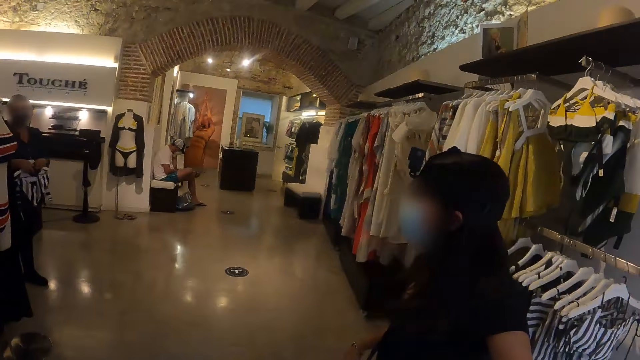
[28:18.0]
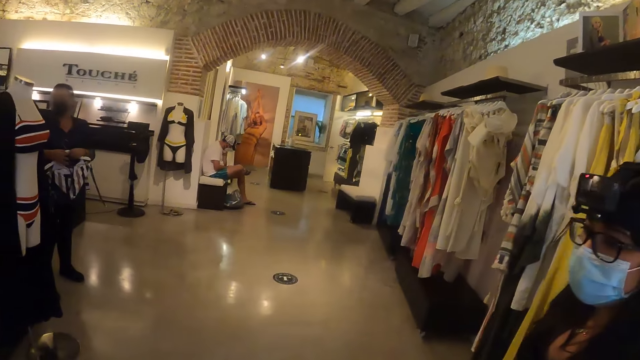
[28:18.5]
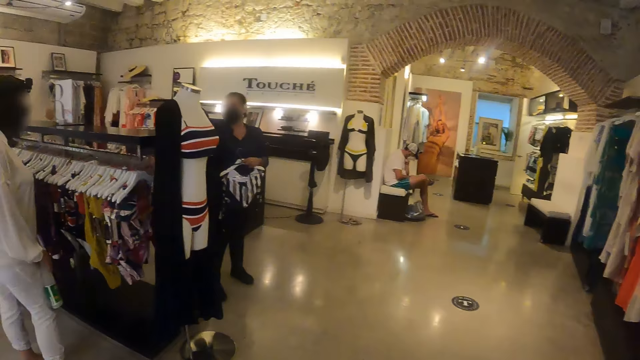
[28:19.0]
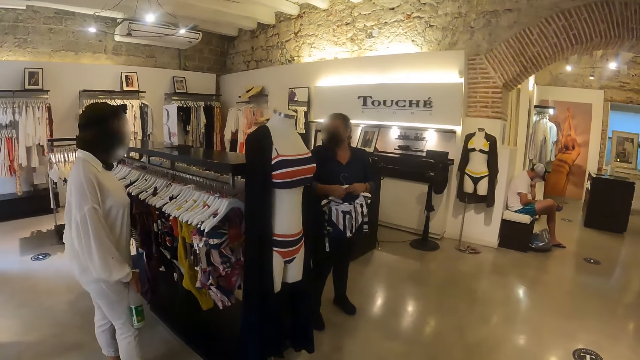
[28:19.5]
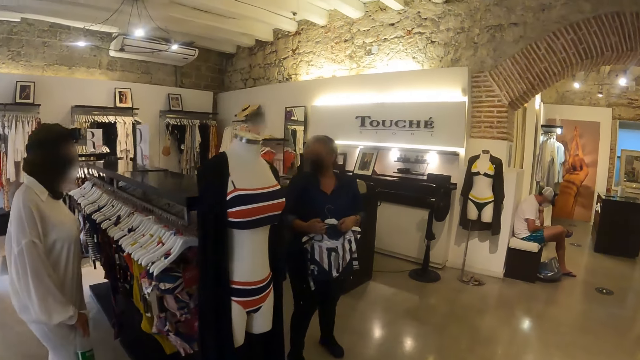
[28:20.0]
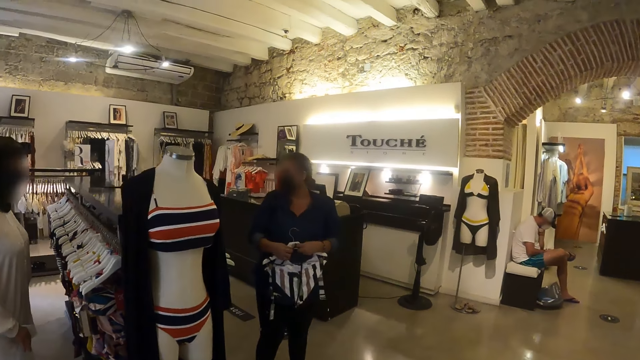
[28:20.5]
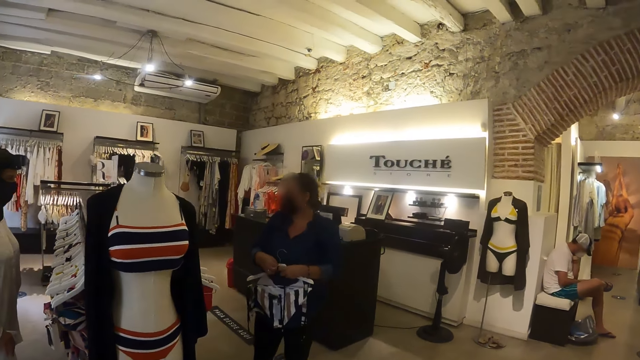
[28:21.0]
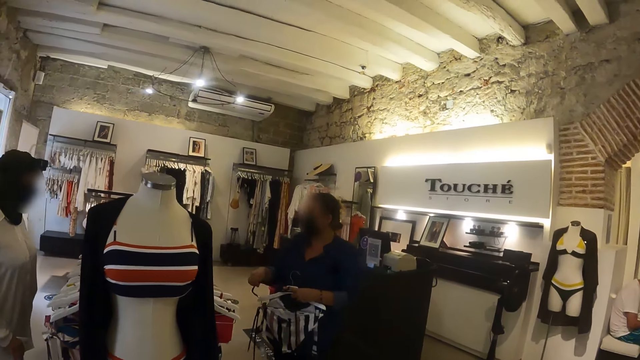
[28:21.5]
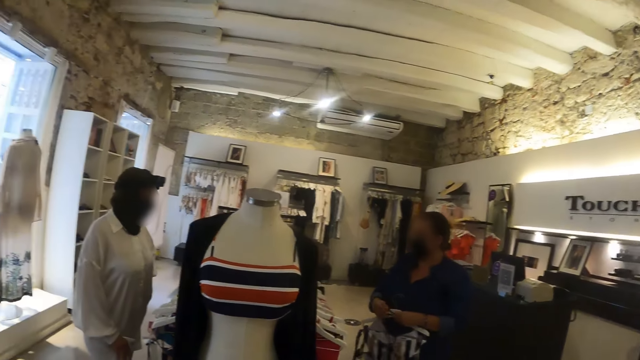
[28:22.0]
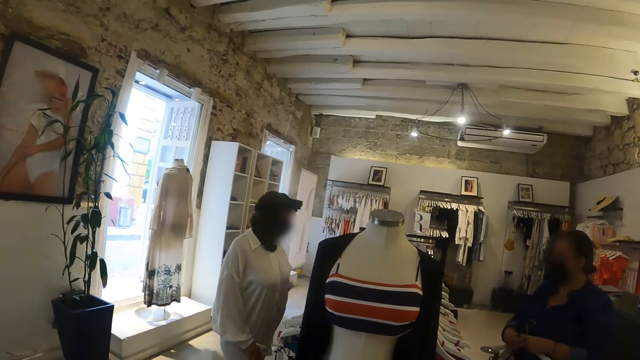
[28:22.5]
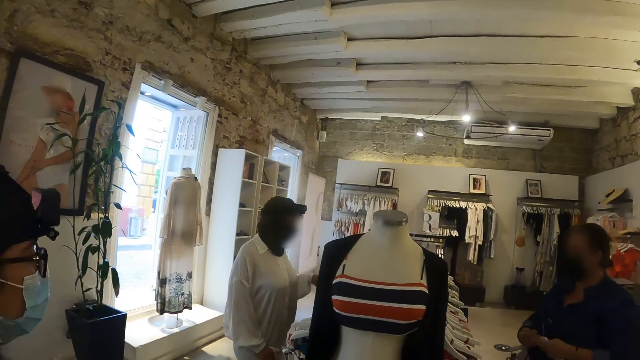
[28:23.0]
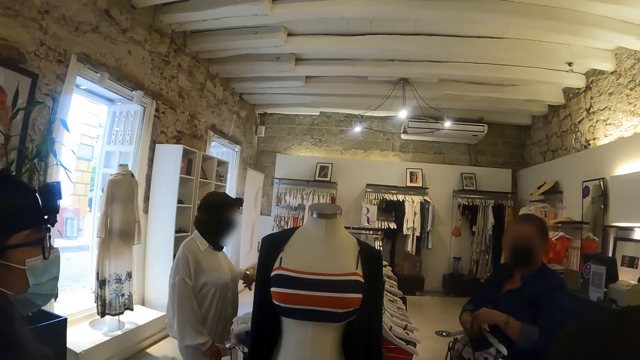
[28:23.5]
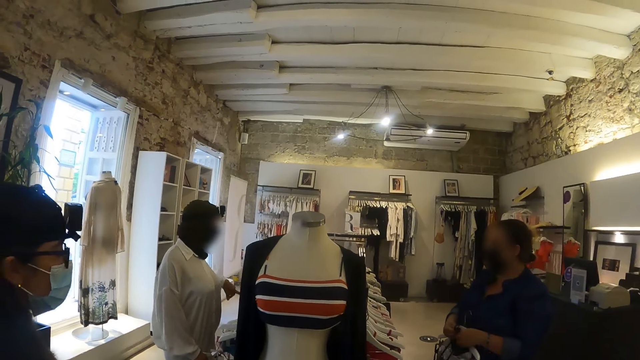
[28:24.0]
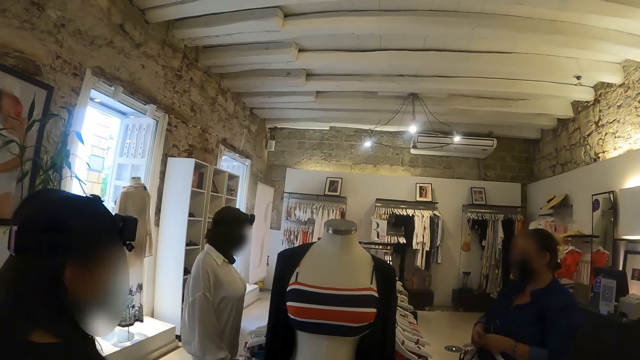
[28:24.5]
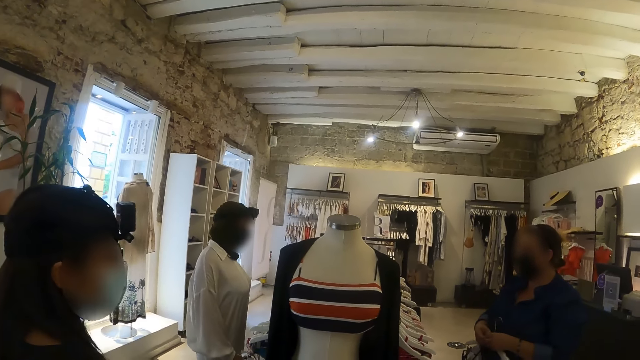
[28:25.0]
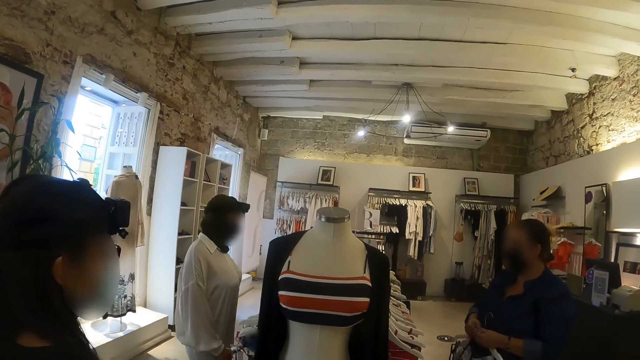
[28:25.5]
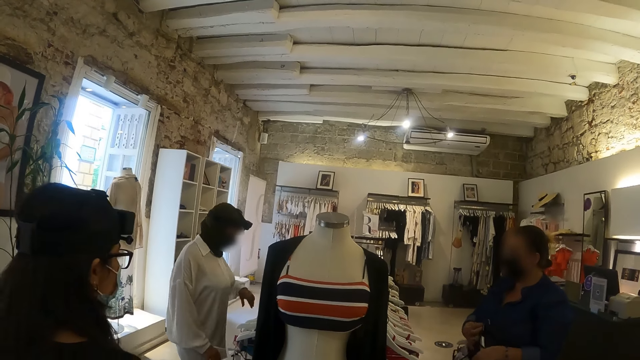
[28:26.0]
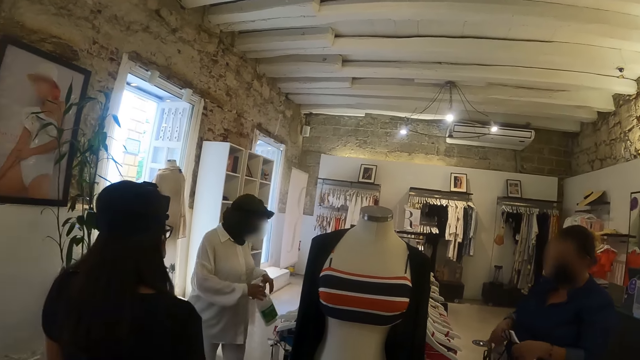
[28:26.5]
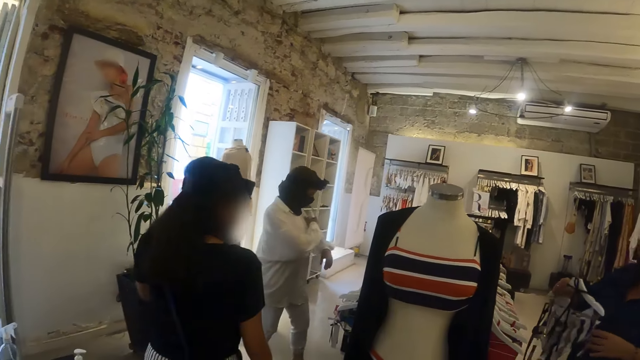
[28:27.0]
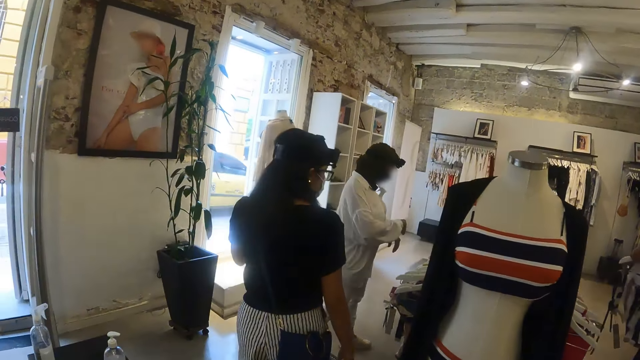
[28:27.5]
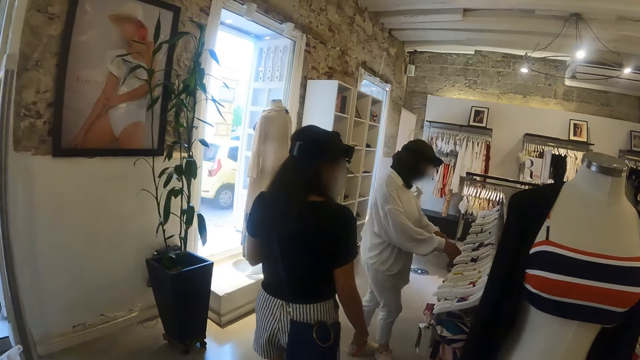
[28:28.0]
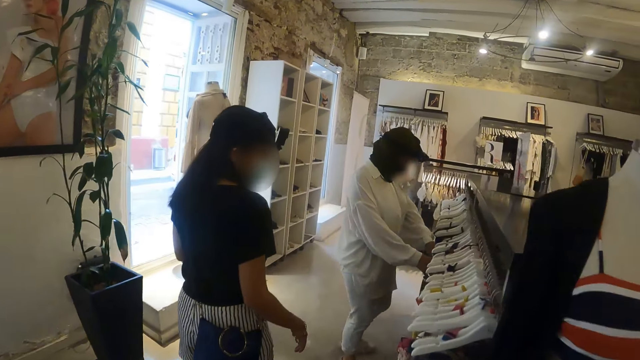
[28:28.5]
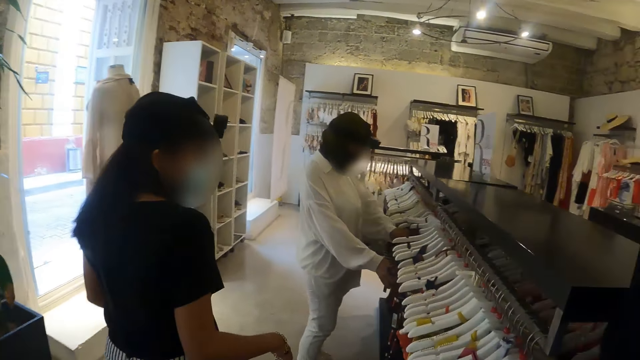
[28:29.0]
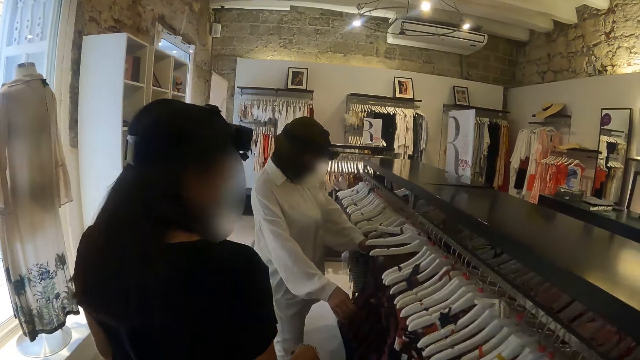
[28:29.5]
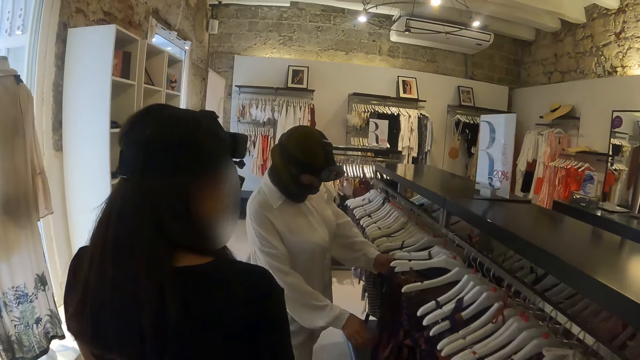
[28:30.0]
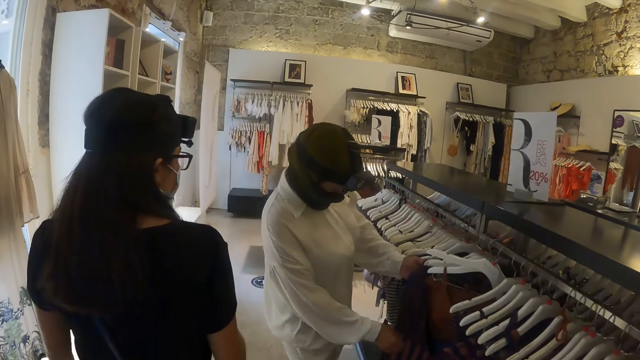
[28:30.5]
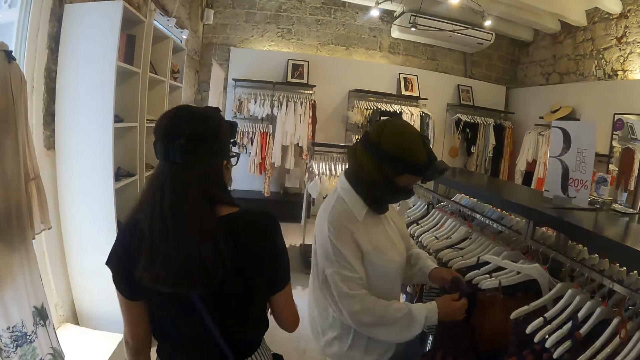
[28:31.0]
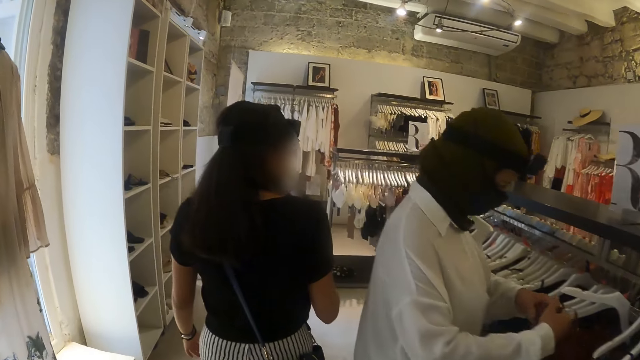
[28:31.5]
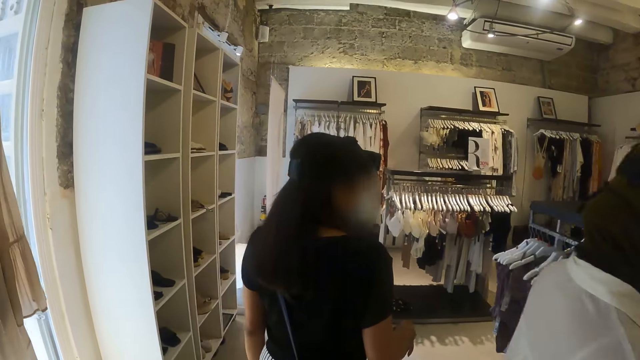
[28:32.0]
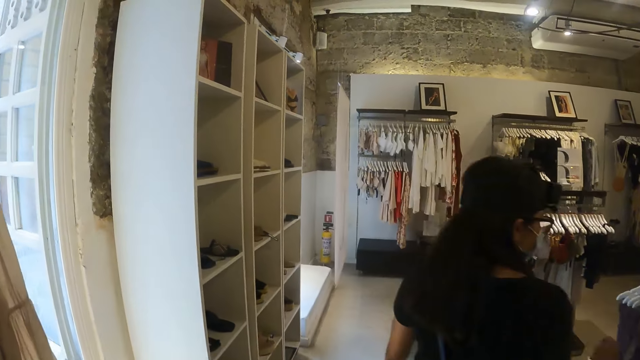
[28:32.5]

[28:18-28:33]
The camera wearer walks into the clothes store. A person ties cloth to the hanger. Another person puts a purse under the arm and checks clothes in the clothes store. The camera wearer walks.

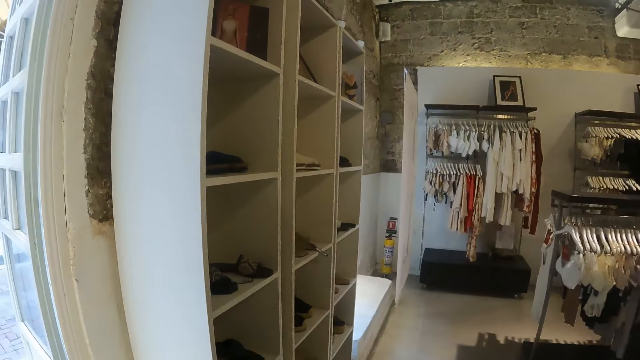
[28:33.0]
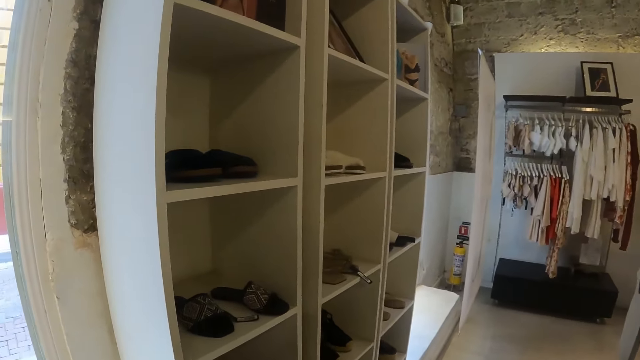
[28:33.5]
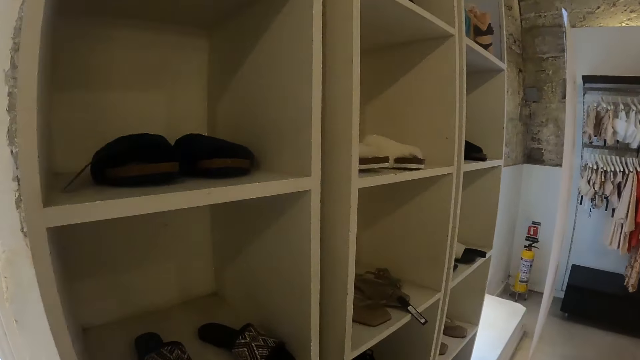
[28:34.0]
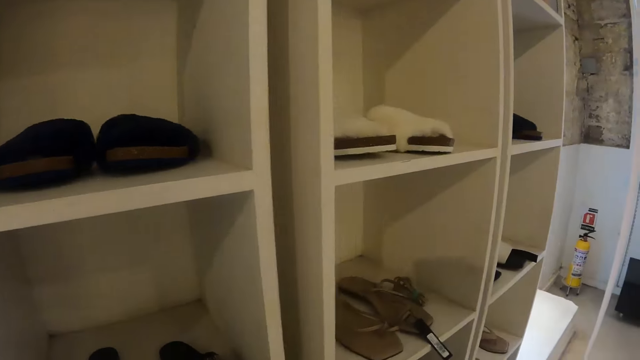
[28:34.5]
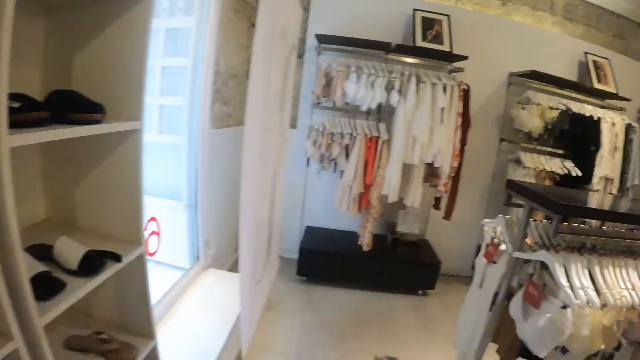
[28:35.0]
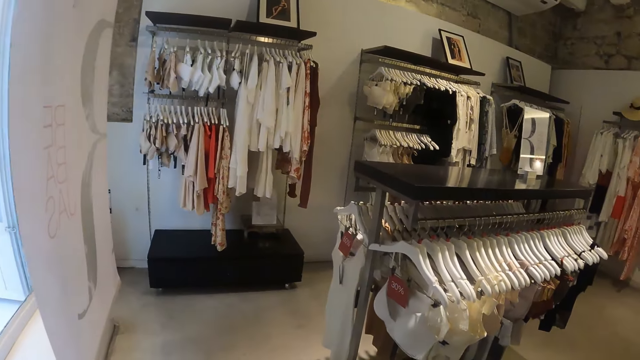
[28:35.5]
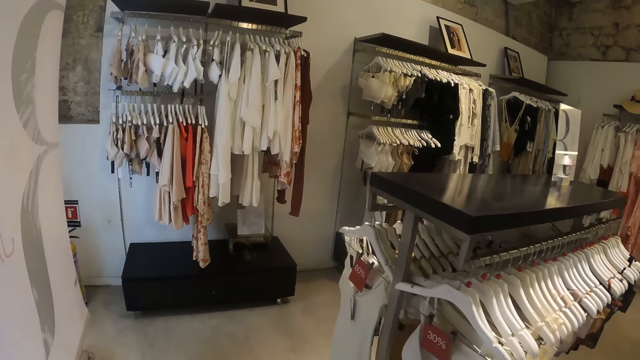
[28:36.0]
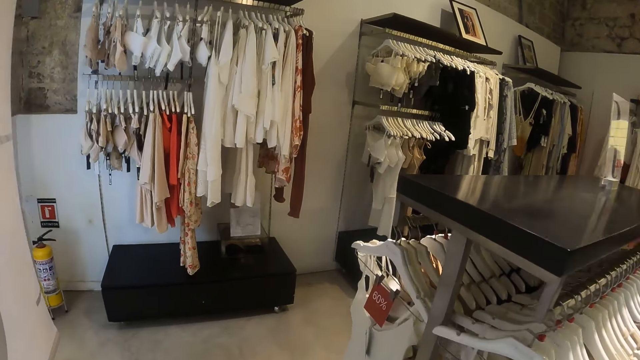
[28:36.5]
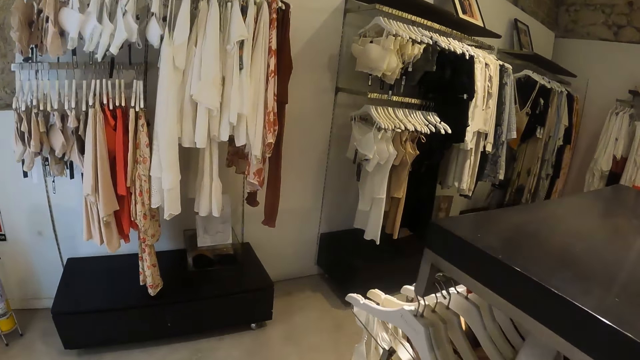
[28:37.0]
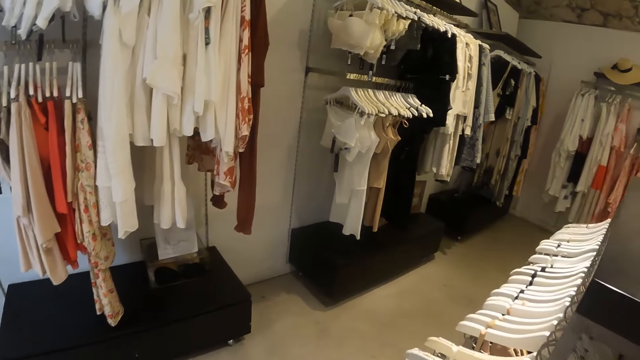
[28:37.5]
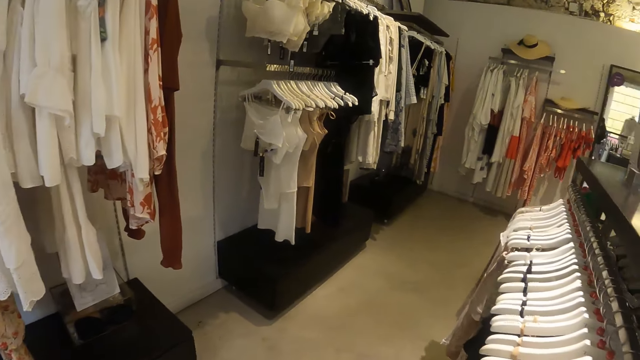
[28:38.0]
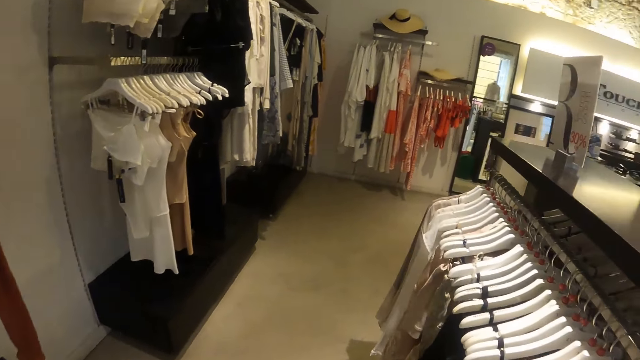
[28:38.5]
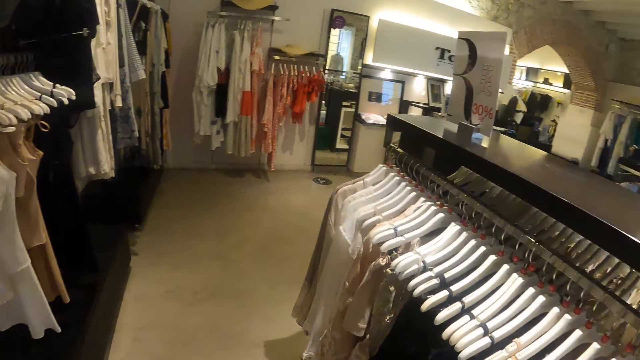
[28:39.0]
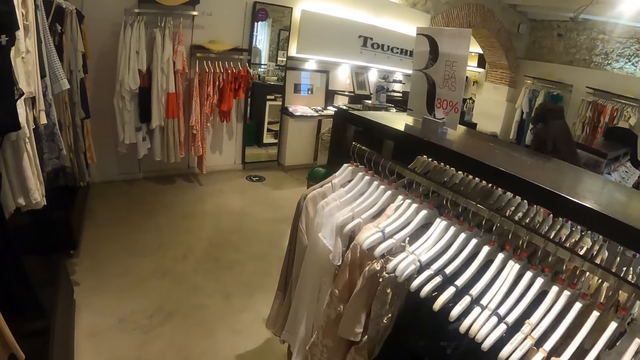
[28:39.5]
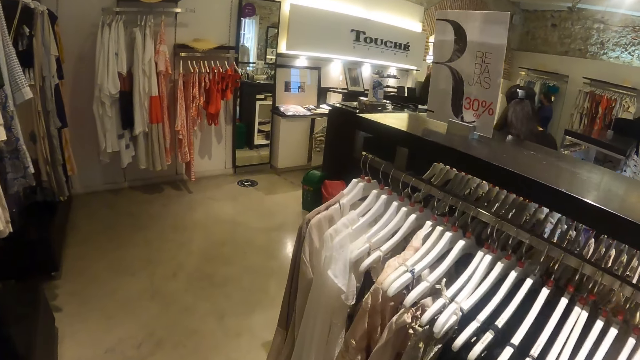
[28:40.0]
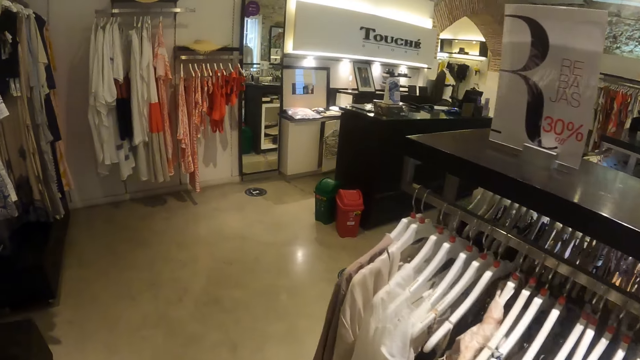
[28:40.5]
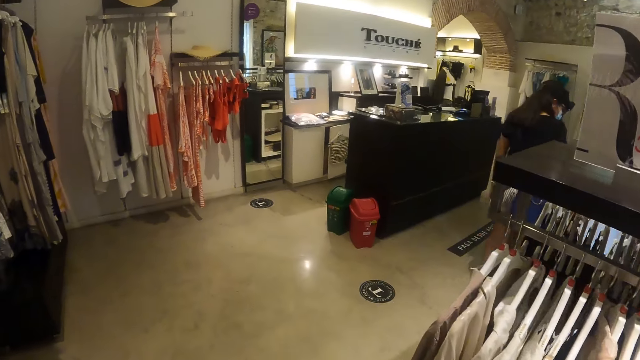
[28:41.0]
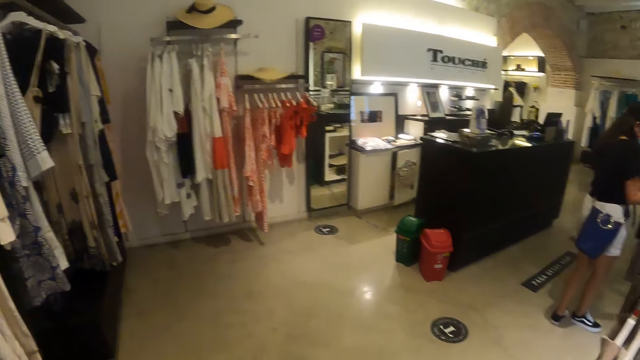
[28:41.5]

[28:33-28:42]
The camera wearer looks around.
